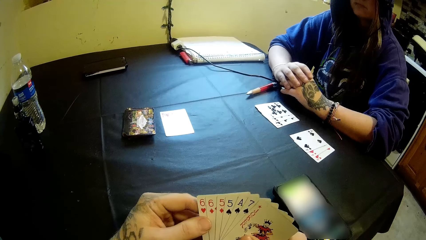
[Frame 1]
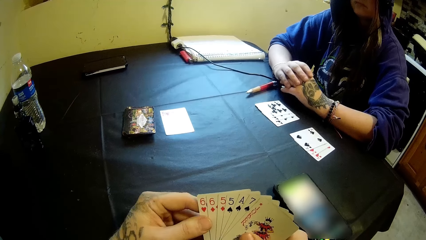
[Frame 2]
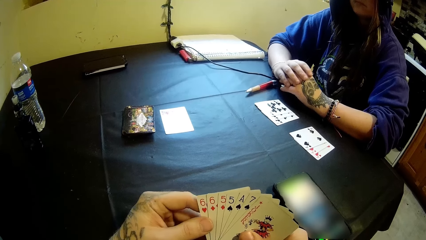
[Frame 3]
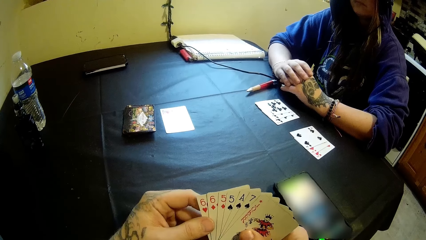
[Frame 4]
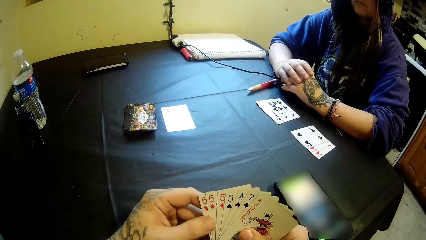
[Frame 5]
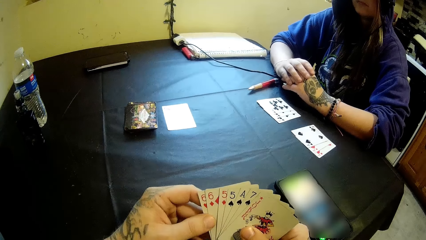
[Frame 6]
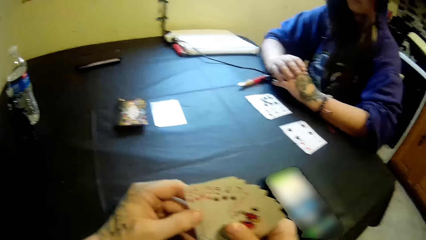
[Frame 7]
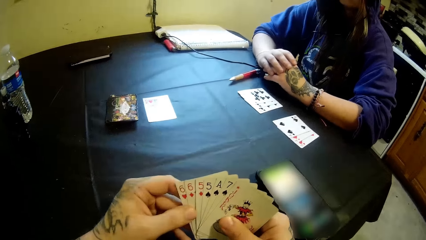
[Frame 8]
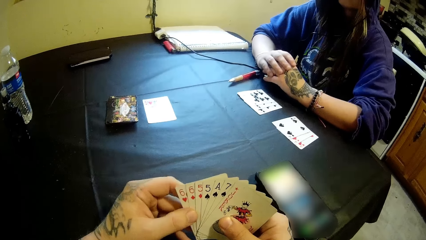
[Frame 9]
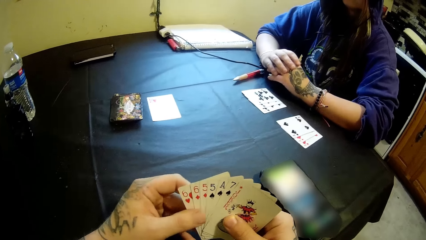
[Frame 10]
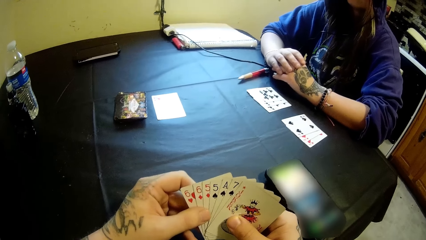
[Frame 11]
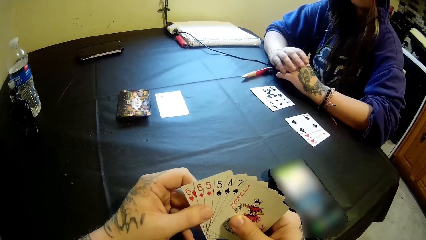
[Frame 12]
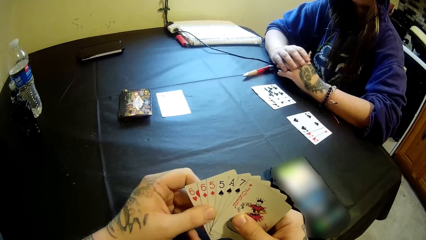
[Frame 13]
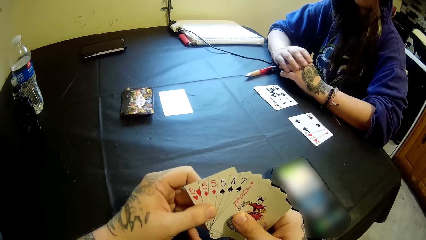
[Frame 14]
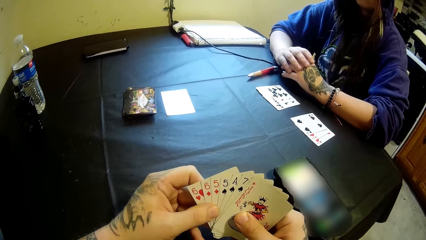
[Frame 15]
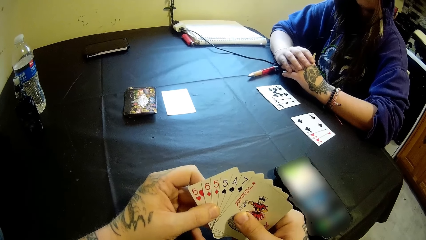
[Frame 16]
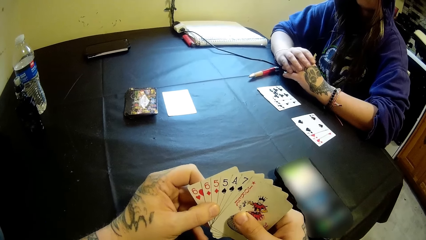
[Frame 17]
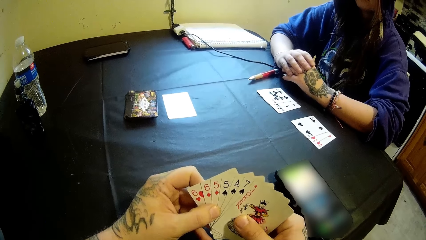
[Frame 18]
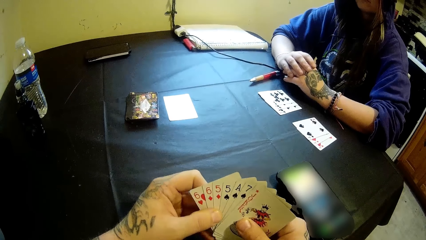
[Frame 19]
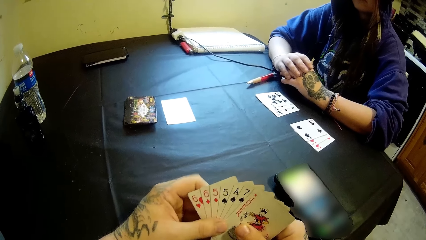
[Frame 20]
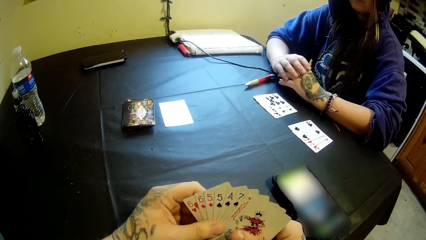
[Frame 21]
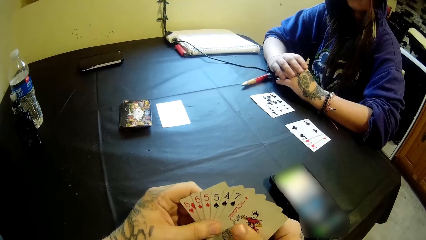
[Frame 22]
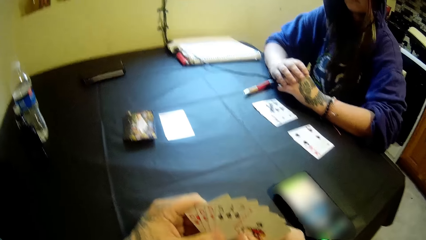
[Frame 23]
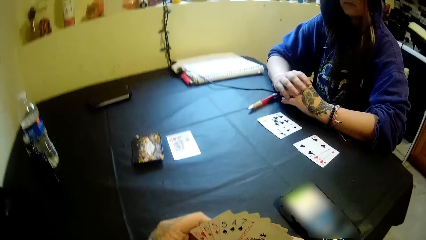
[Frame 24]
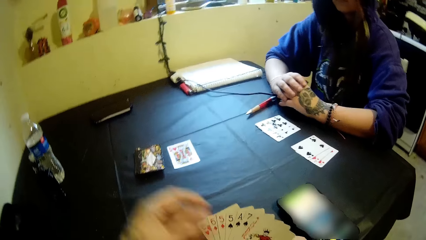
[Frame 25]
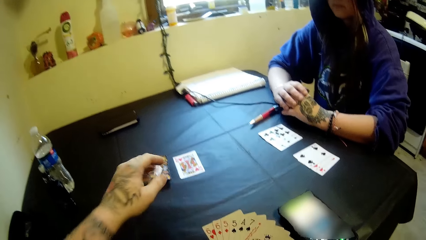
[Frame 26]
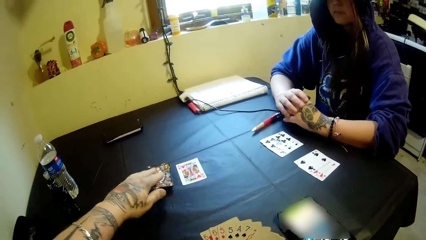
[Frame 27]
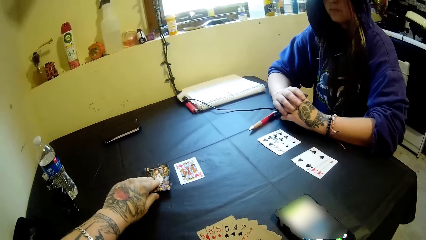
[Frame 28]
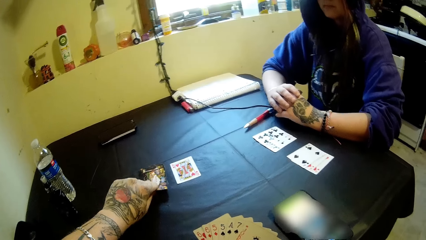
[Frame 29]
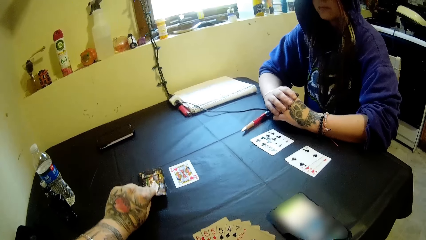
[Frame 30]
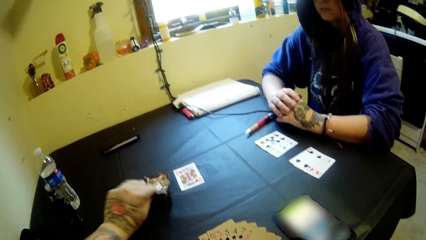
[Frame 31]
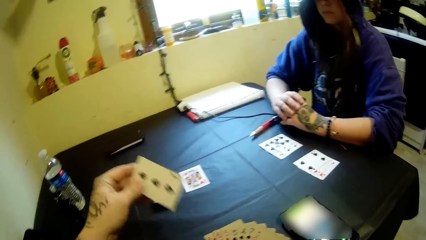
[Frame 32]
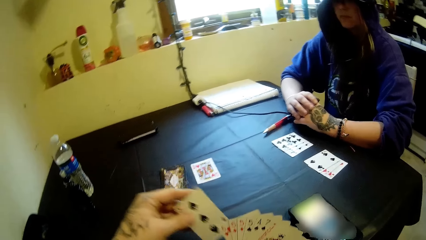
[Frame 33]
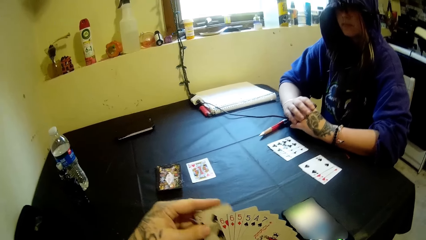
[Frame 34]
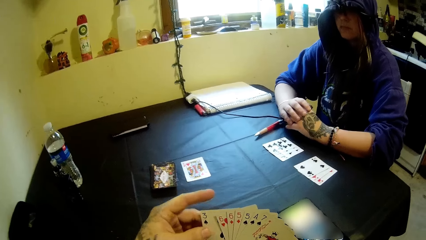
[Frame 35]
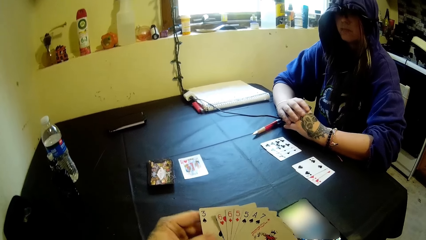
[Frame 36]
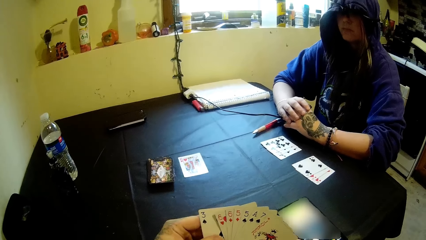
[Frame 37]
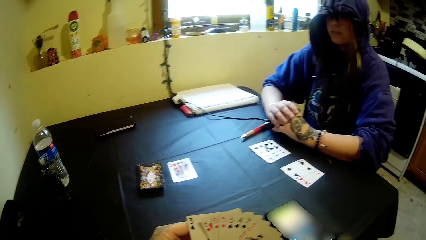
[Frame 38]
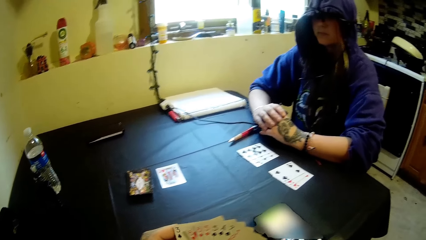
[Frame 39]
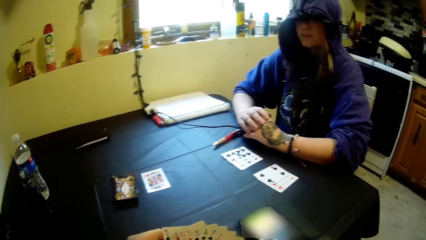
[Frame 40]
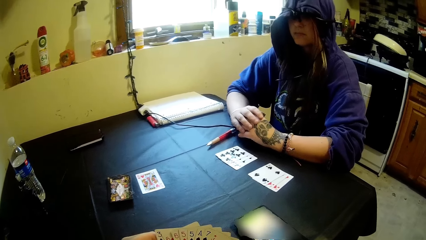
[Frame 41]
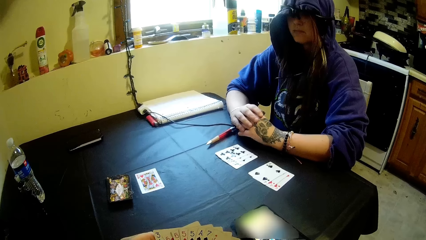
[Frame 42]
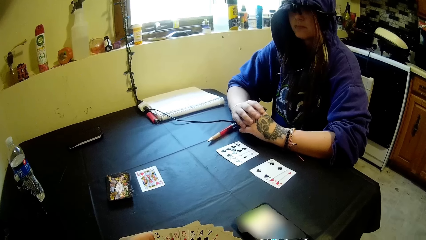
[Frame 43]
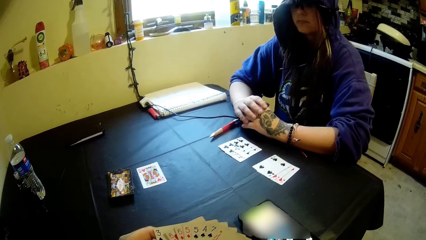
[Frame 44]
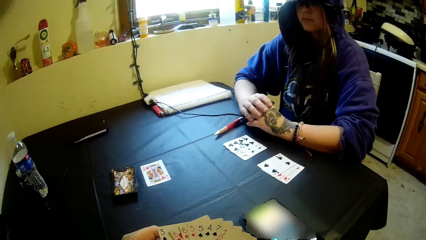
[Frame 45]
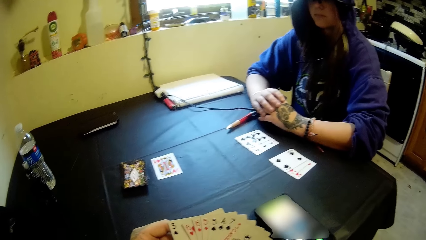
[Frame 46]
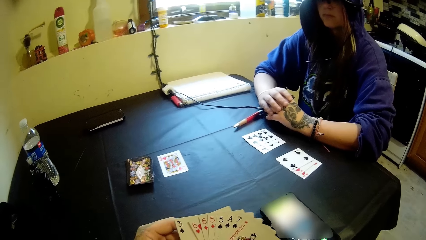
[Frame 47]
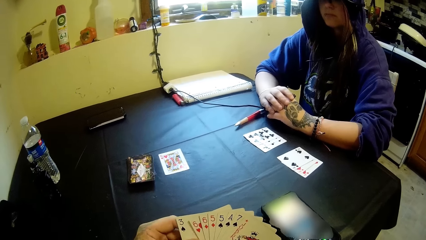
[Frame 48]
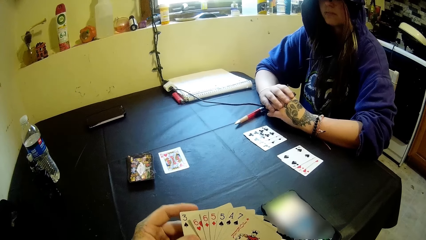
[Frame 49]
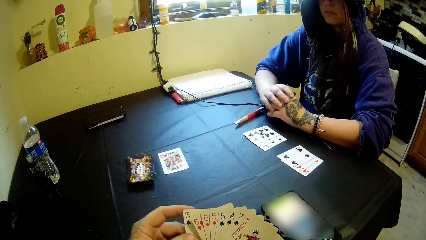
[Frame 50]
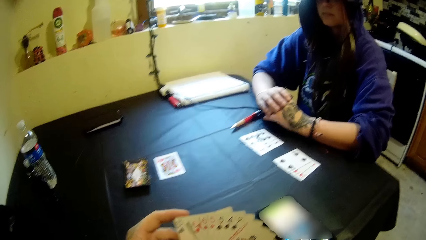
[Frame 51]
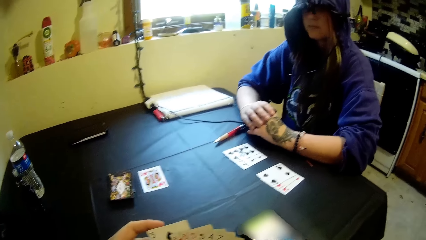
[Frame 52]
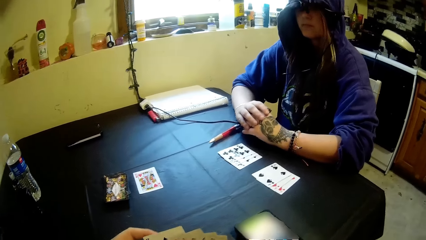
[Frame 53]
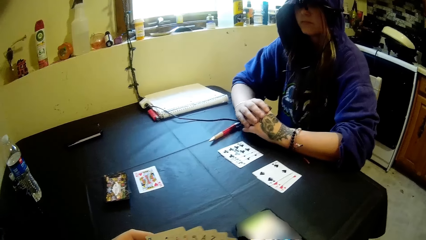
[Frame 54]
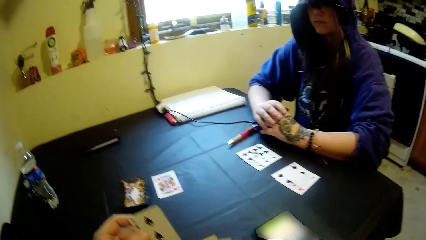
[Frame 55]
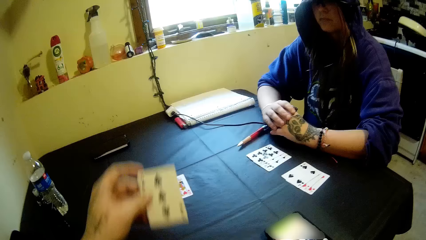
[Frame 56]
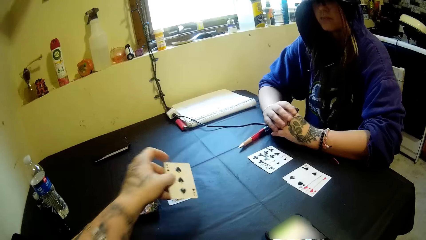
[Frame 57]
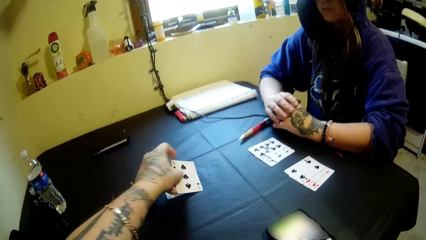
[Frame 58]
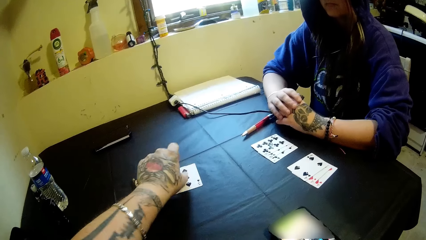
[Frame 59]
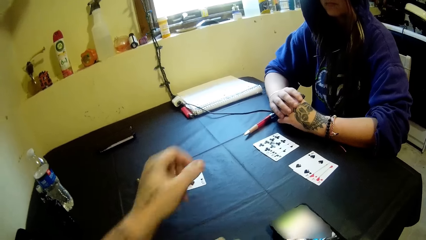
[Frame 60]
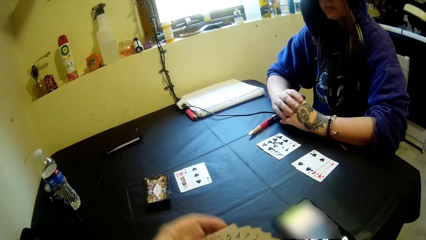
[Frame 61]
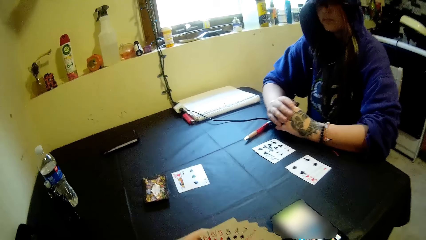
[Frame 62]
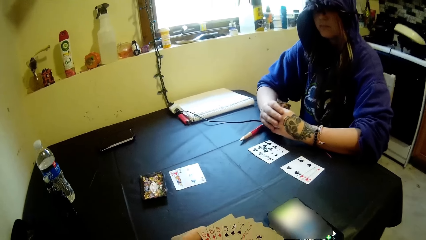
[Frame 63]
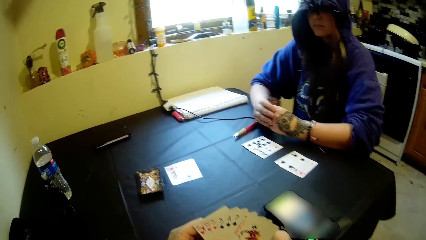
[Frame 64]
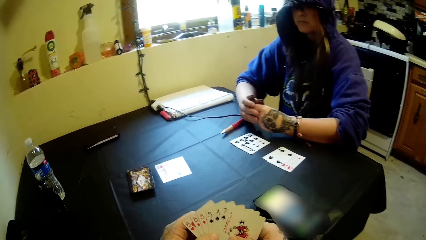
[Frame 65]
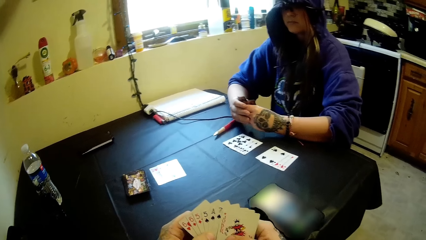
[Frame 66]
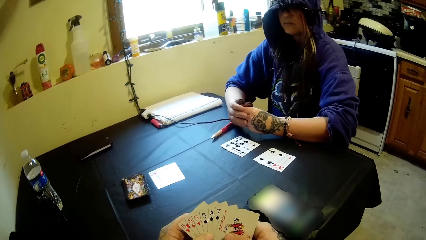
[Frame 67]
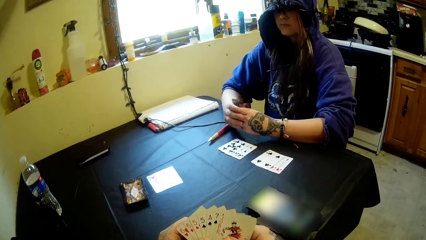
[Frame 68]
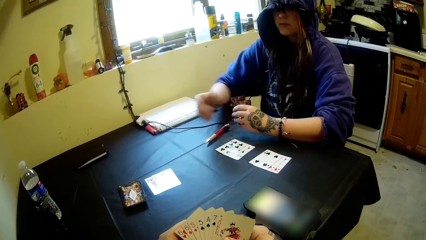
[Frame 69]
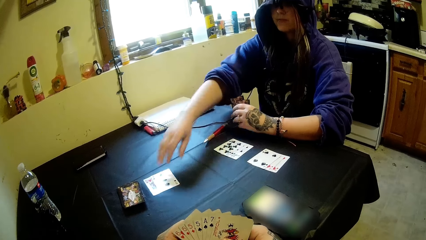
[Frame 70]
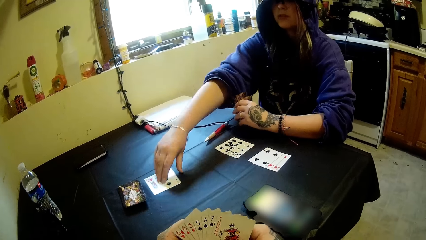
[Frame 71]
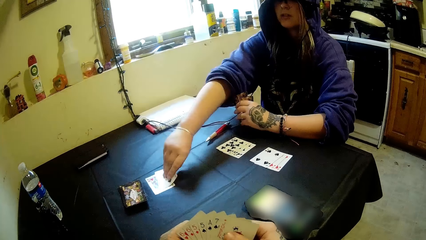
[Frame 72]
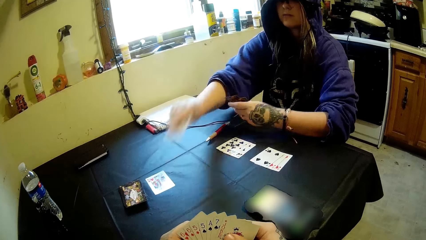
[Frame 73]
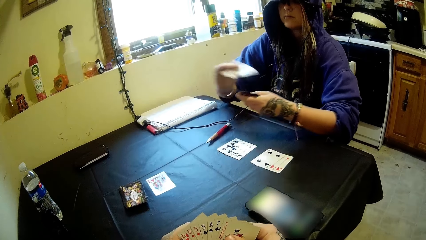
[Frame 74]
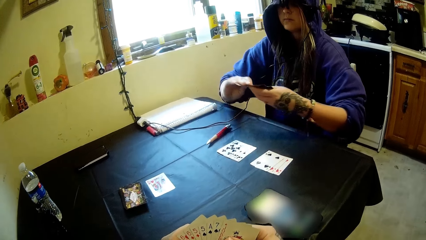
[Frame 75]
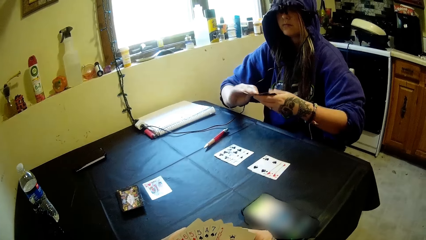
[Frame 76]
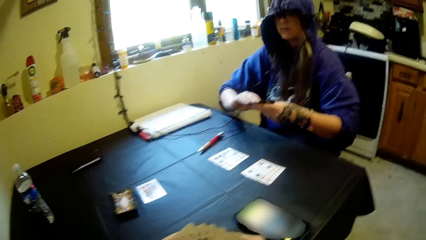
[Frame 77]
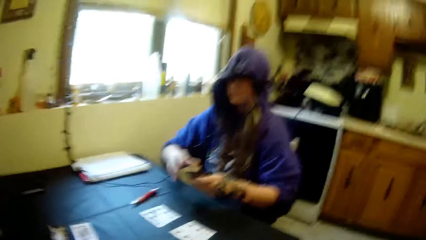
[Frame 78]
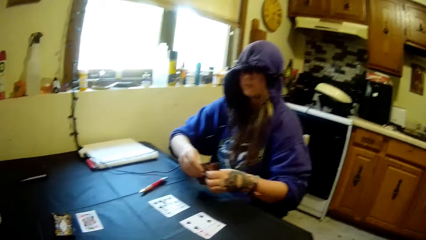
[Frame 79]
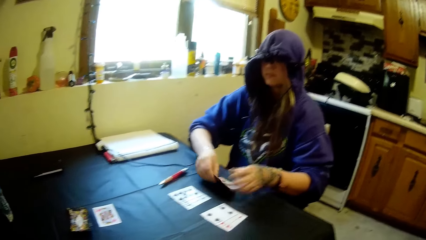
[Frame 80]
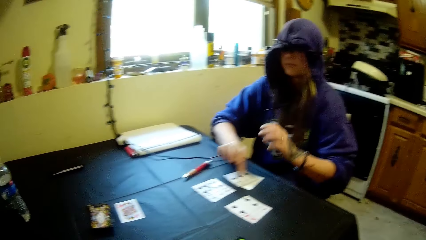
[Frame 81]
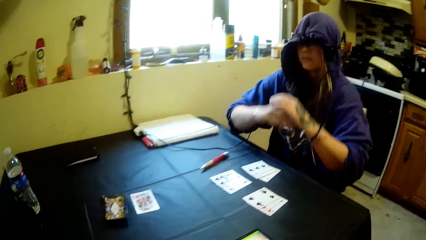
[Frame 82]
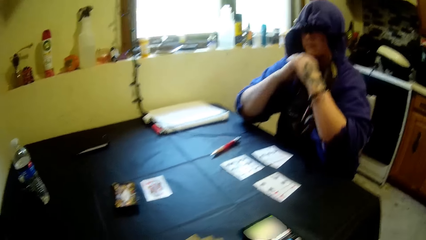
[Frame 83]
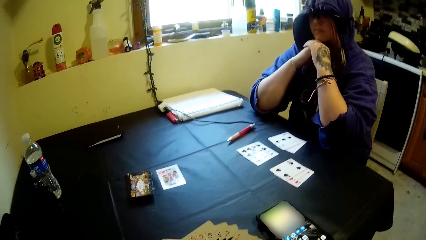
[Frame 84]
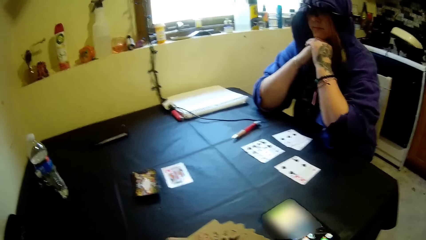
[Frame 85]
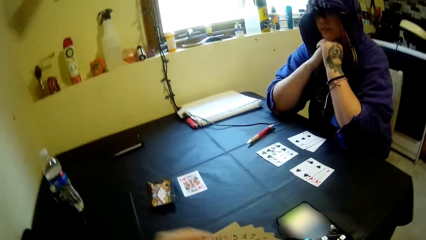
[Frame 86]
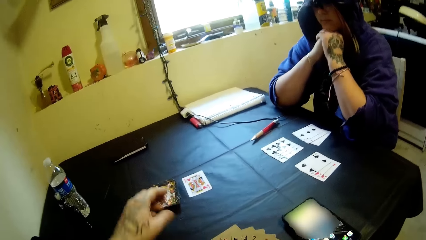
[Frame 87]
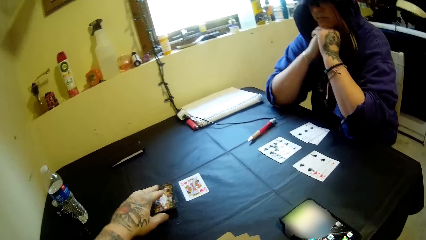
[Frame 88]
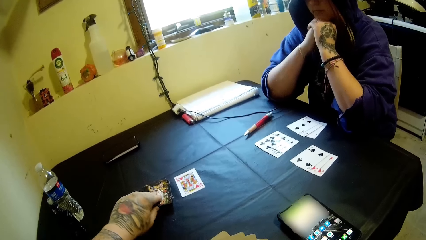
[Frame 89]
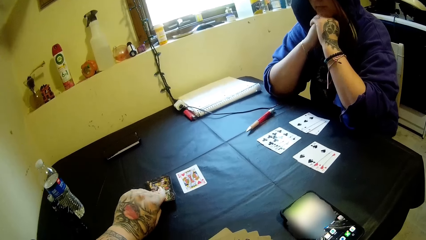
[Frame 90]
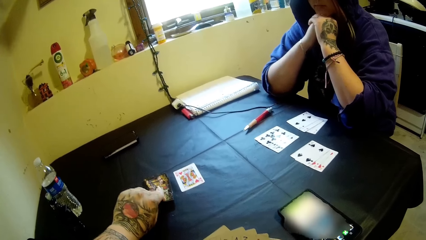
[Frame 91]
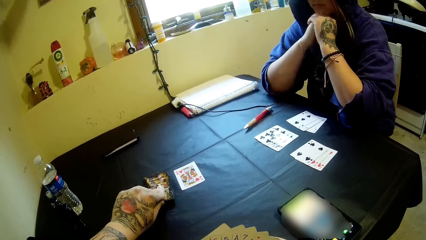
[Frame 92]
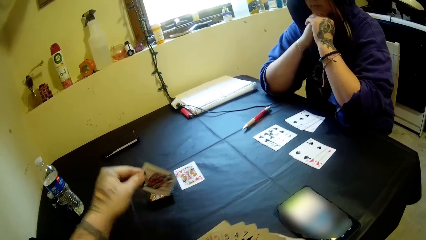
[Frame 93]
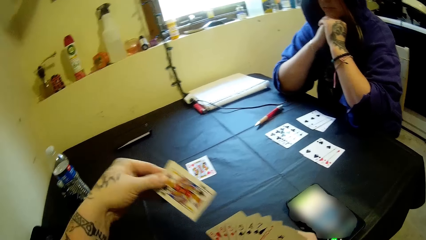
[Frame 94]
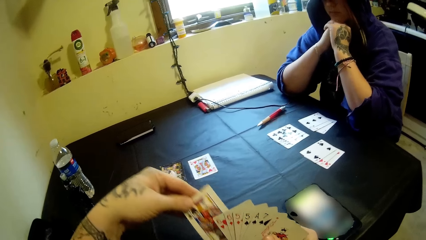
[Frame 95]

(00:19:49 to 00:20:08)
The camera wearer picks up a card from the table with his left hand. He puts the card into his right hand. He arranges the cards. He takes out the card from his right hand with his left hand. He drops the card on the table with his left hand. A woman picks up a card from the table with her right hand. The woman puts the card into her left hand. The woman drops the cards in her hands on the table. The woman rests her elbows on the table. The camera wearer picks up a card from the table with his left hand.
